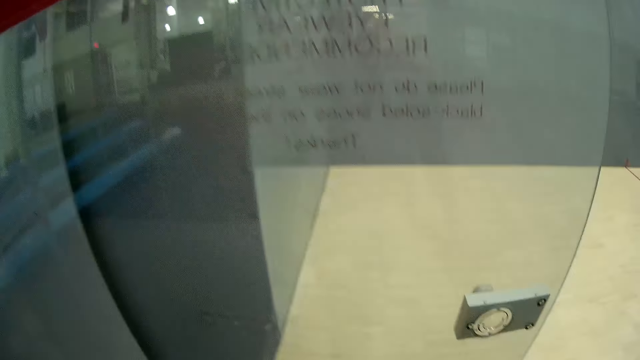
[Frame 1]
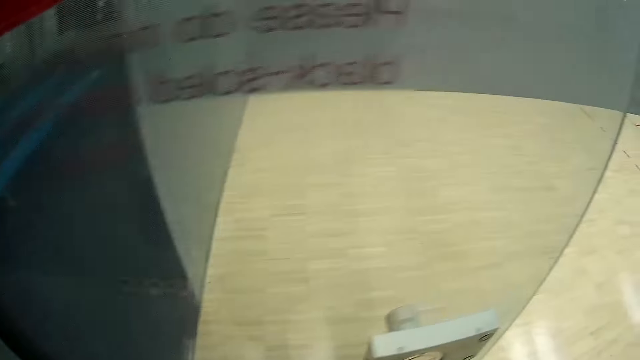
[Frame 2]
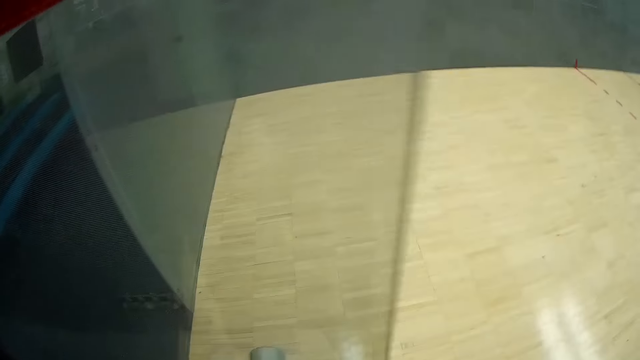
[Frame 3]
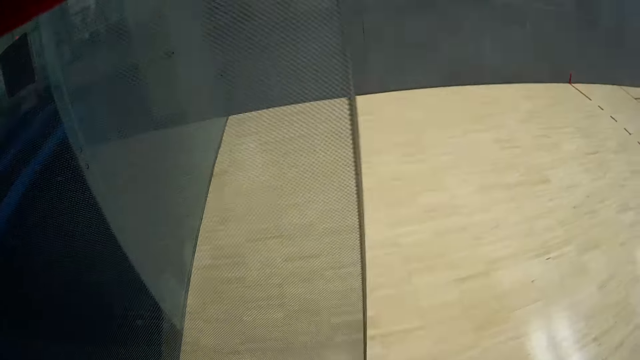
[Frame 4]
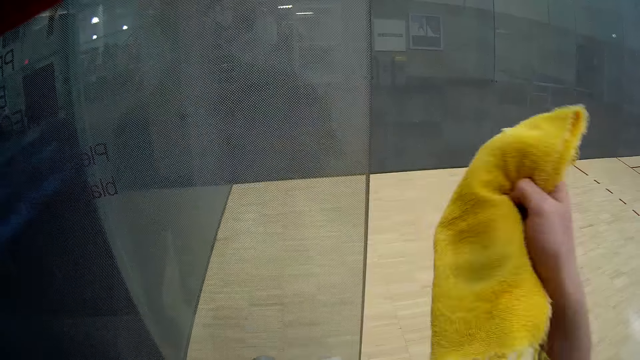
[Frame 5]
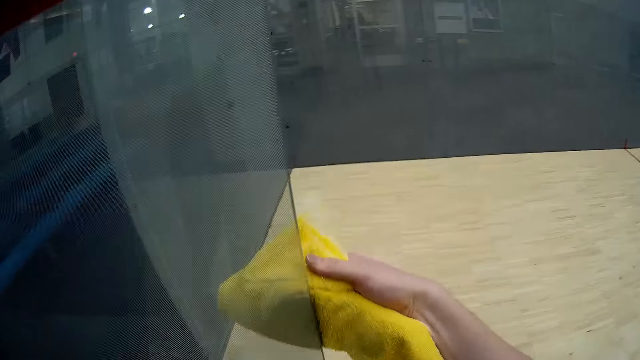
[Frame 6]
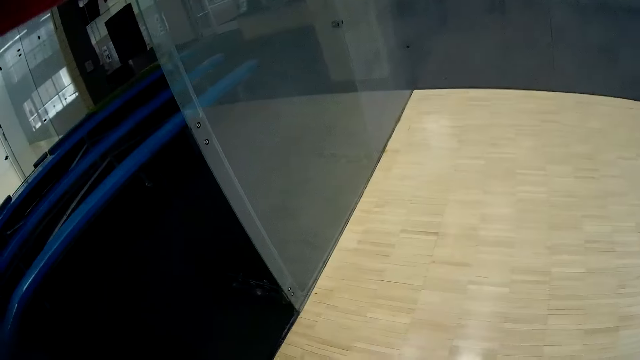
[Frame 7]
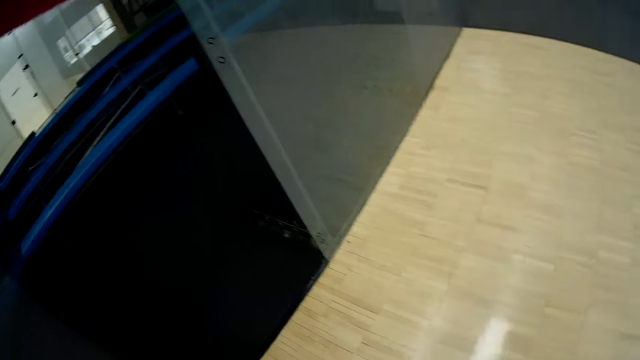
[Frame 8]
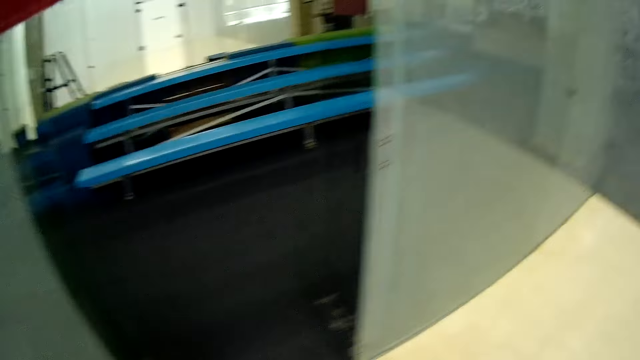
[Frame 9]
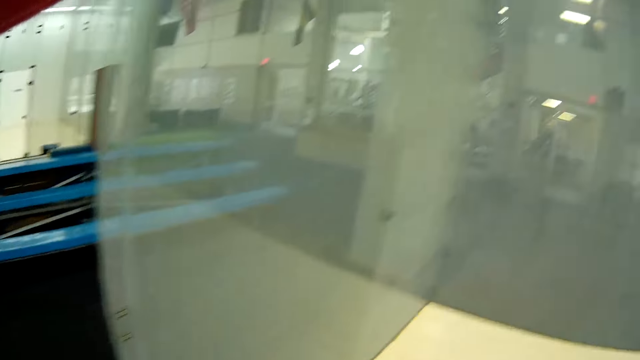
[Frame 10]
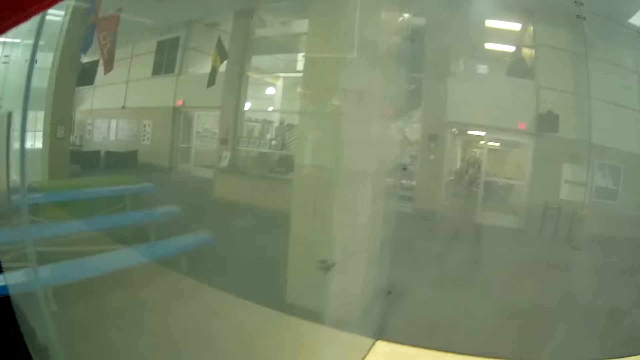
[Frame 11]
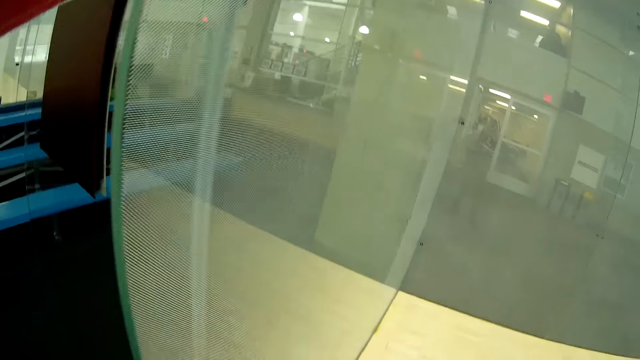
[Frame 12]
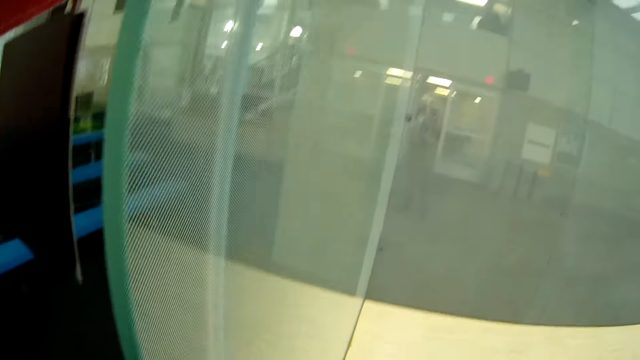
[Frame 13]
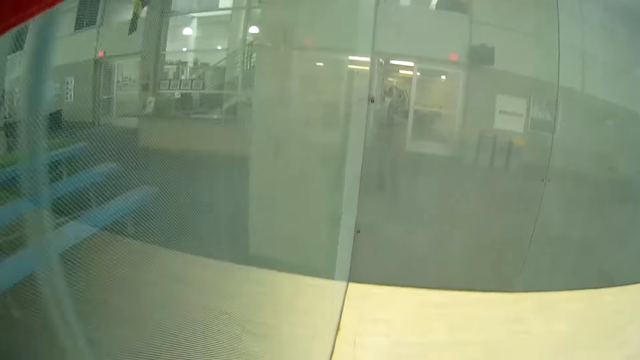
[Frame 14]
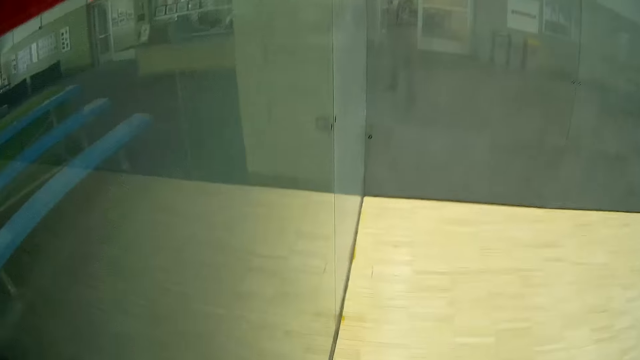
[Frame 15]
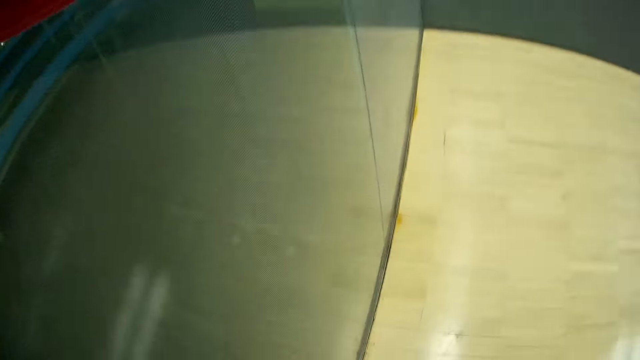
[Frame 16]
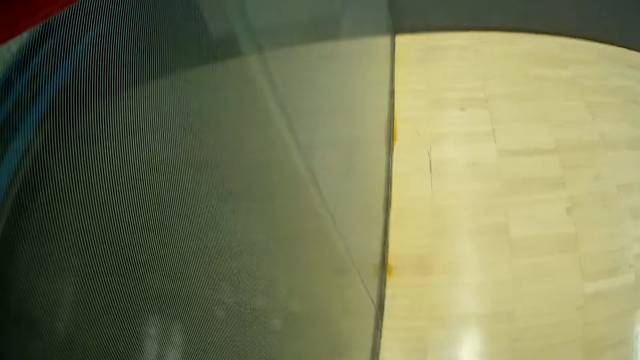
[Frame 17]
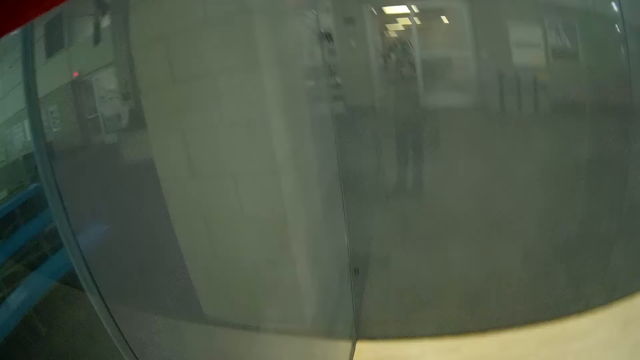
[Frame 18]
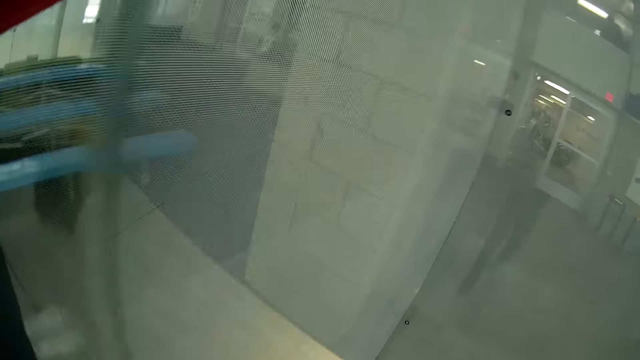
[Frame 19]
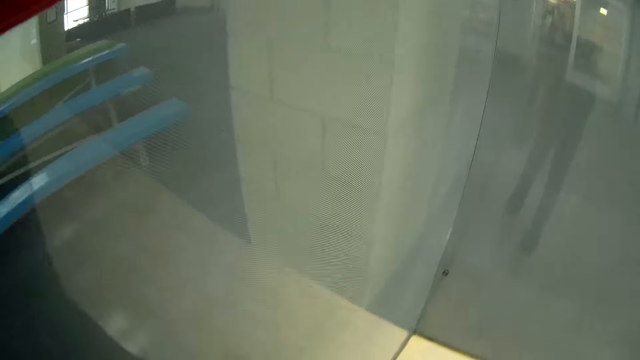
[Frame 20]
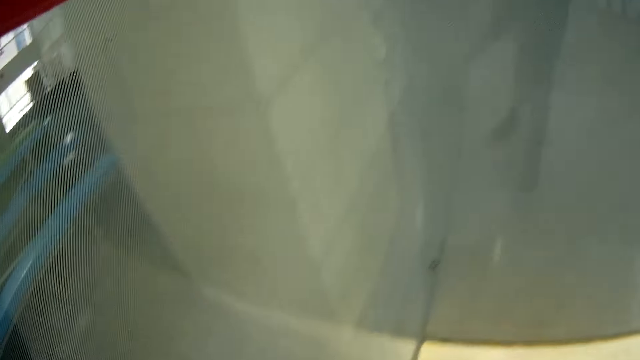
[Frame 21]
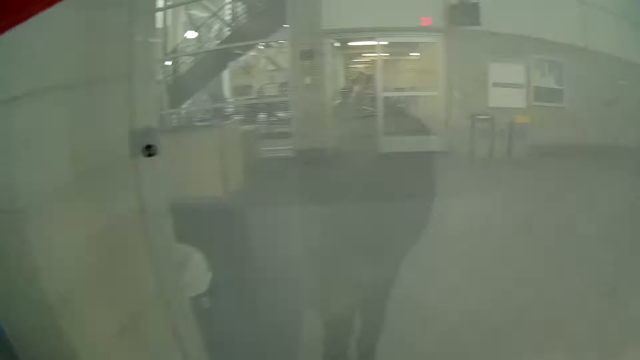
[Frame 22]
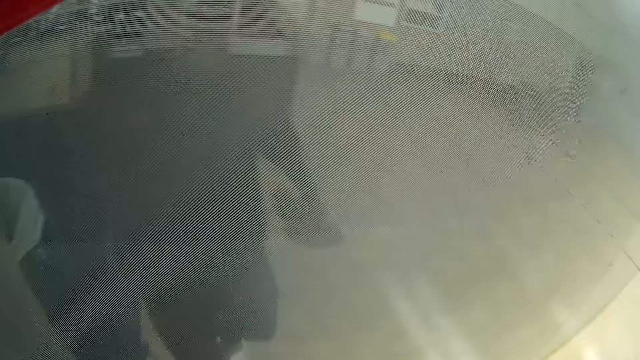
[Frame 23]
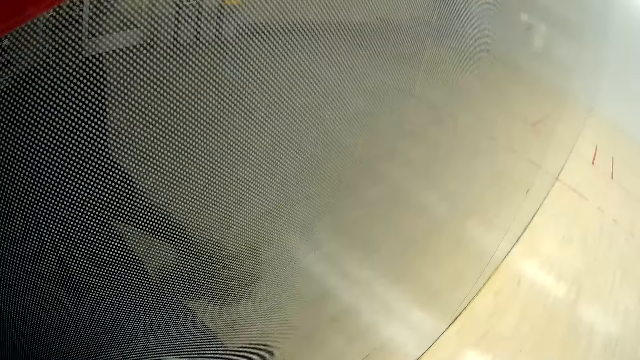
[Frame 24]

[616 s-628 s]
The camera wearer cleans the glass door with the towel. They move around in the sport court.

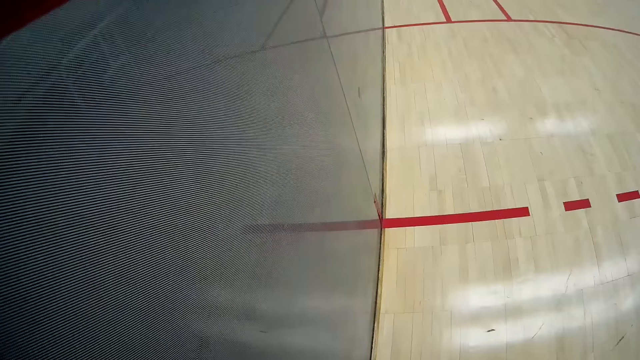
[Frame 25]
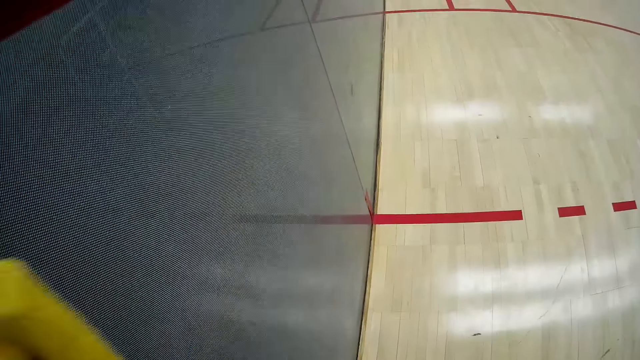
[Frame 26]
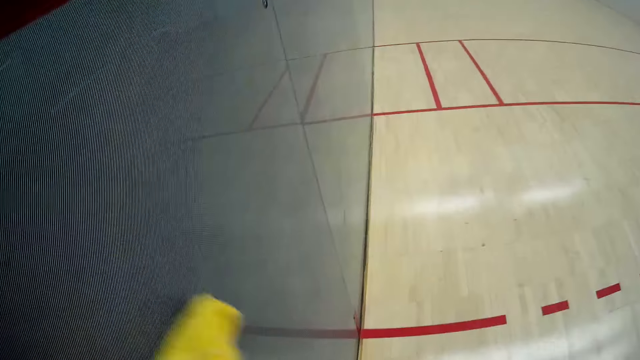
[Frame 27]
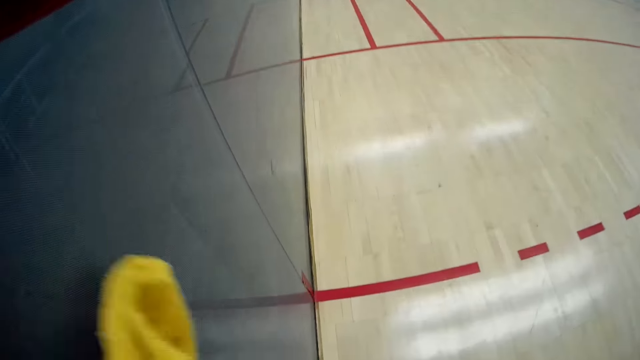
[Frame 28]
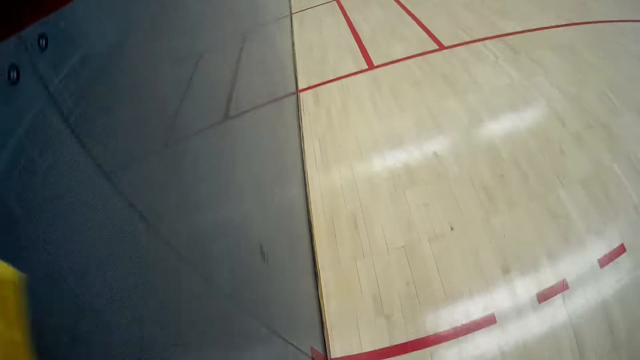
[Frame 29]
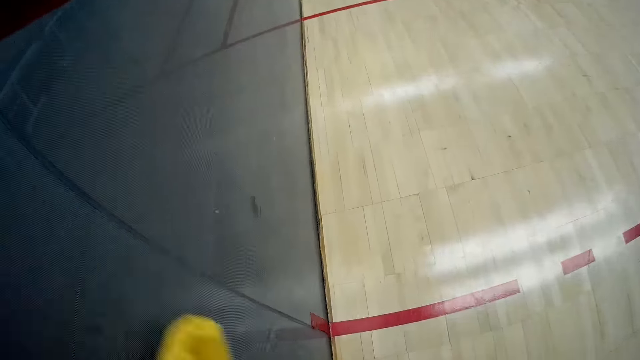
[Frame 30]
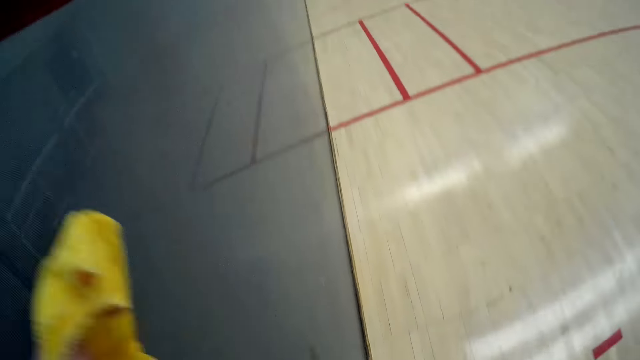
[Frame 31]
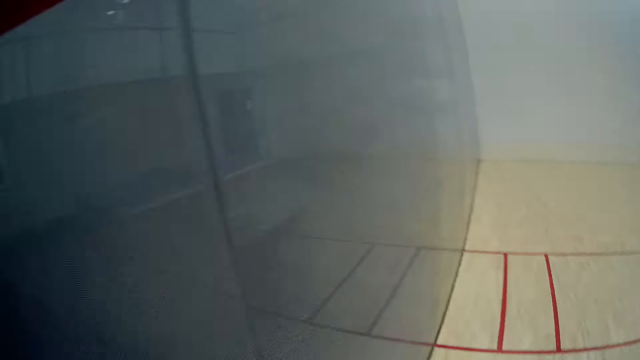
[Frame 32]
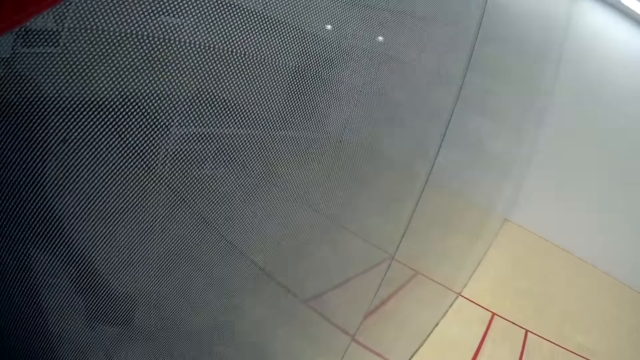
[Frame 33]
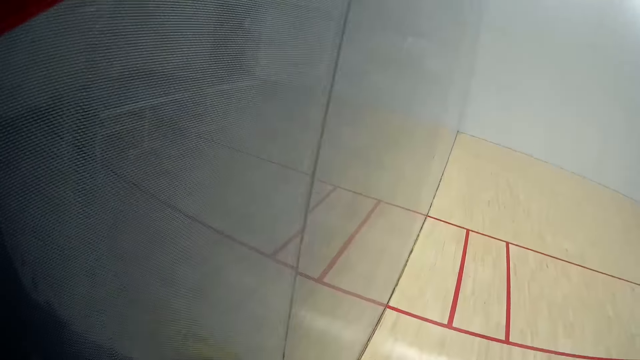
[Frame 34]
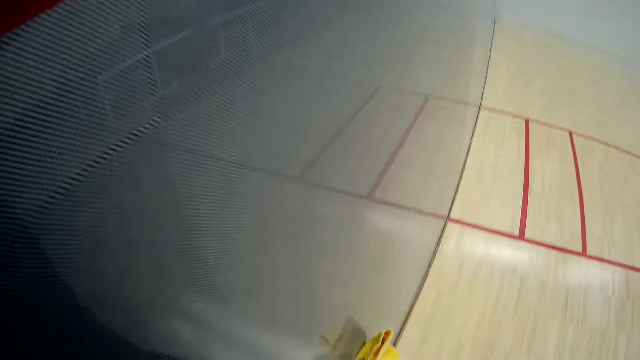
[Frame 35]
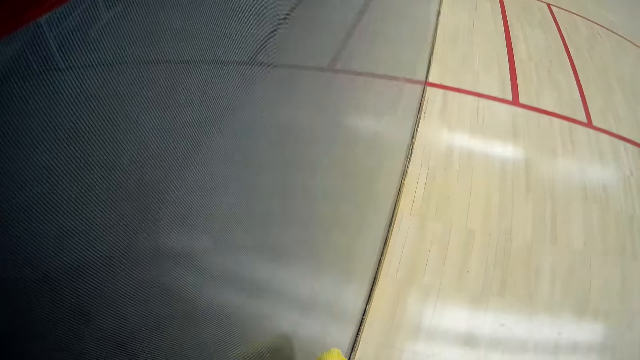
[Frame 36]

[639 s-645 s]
The camera wearer cleans the glass wall with the towel.

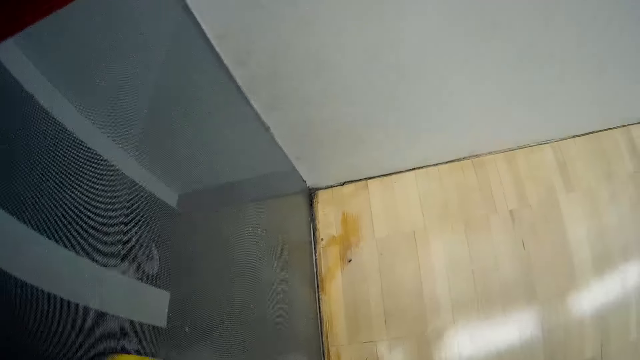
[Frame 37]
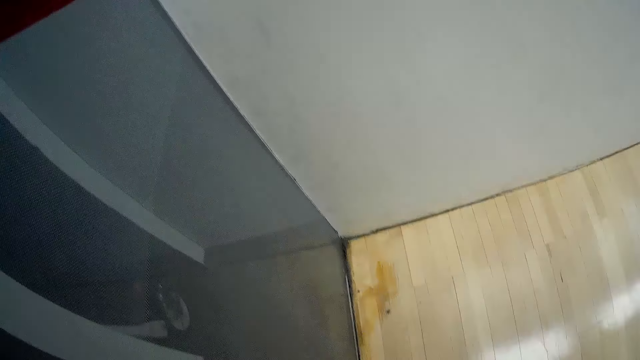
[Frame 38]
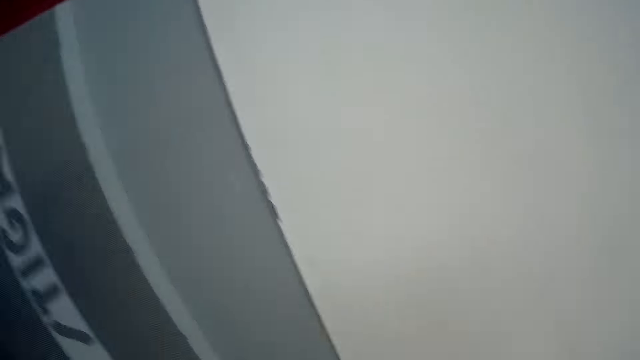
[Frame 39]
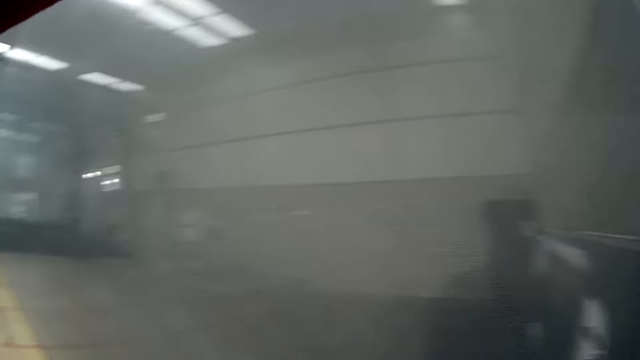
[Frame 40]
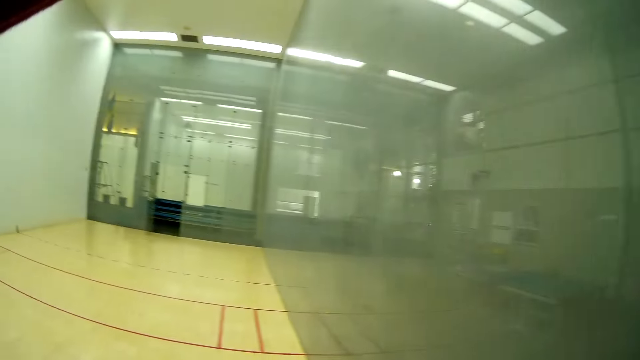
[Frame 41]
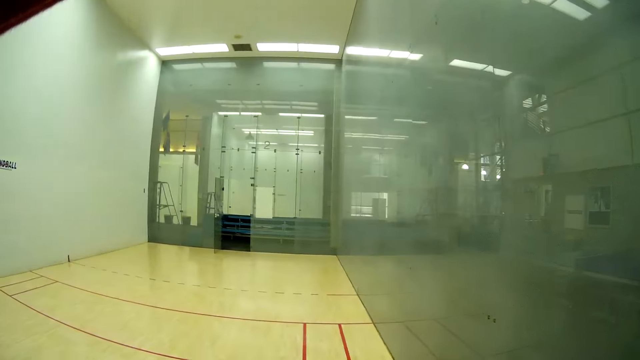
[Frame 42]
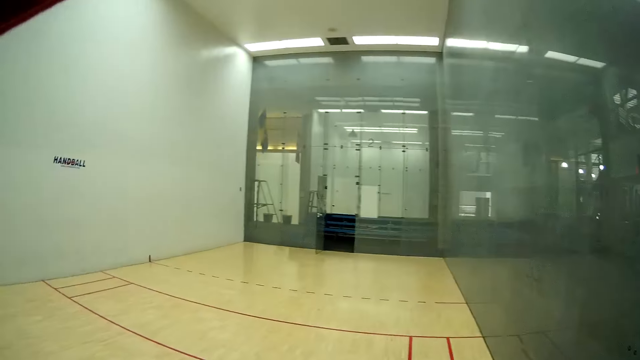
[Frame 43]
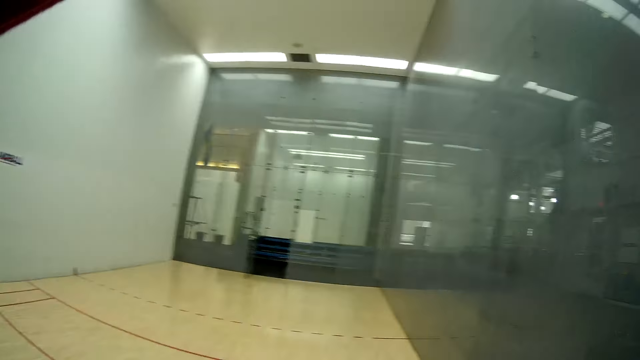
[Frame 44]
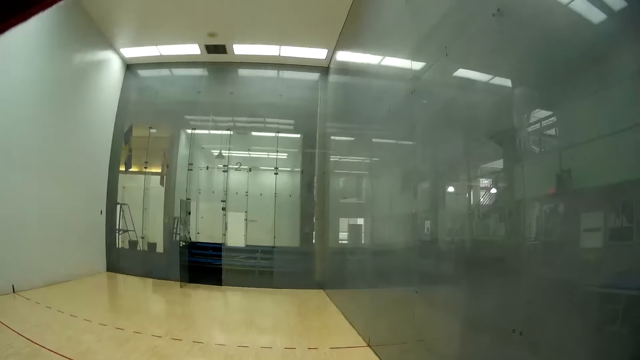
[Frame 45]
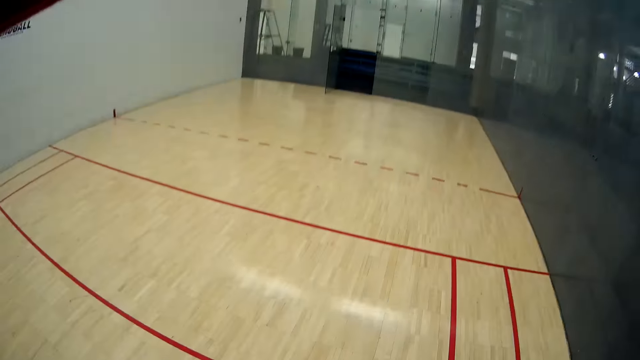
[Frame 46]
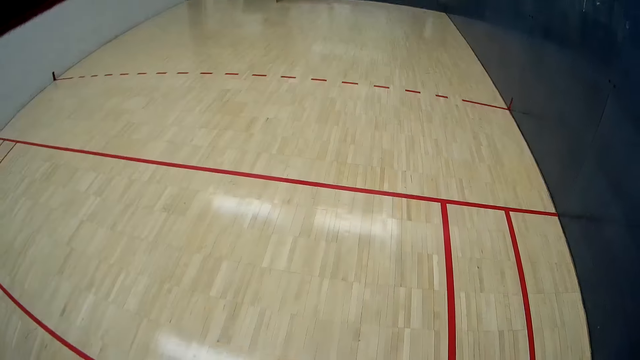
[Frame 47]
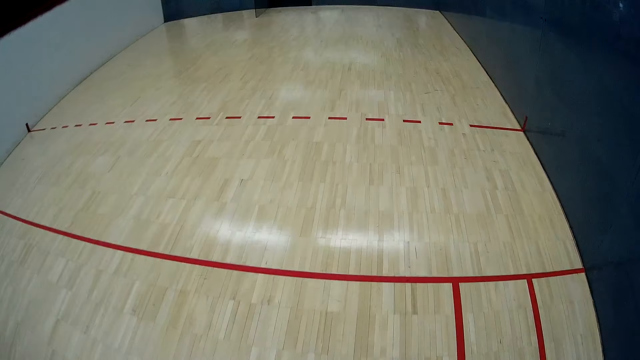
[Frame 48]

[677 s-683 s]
The camera wearer turns around. They exit the sport court into the hall. They walk forward.
